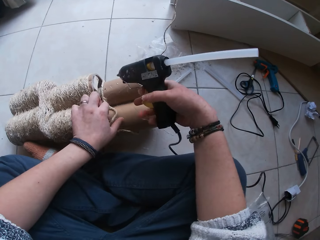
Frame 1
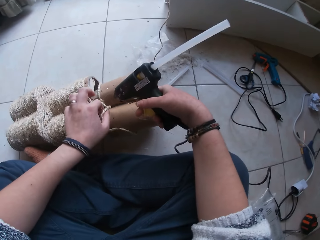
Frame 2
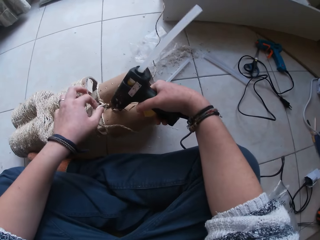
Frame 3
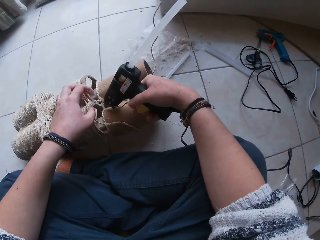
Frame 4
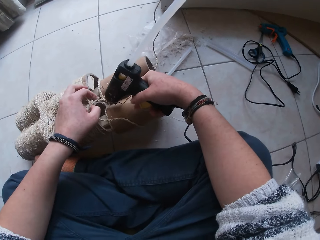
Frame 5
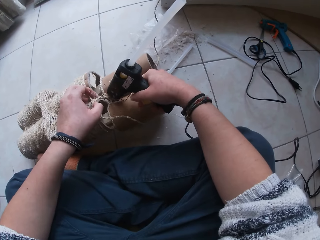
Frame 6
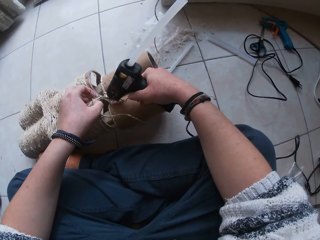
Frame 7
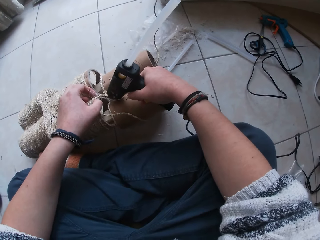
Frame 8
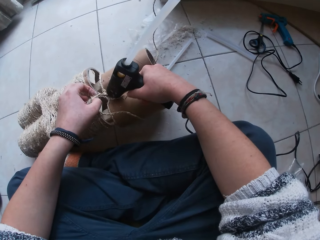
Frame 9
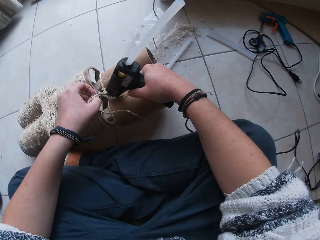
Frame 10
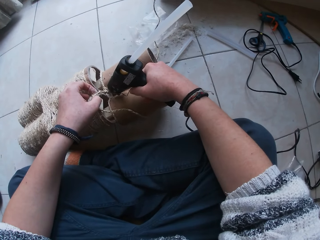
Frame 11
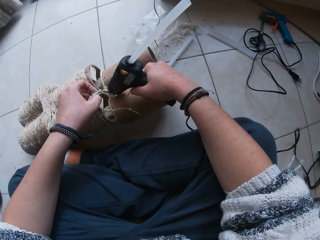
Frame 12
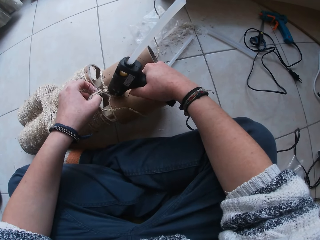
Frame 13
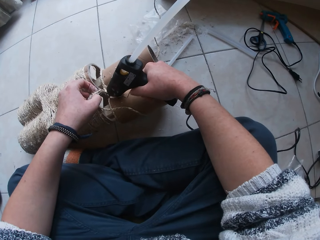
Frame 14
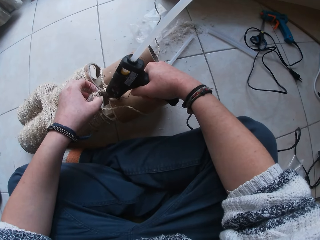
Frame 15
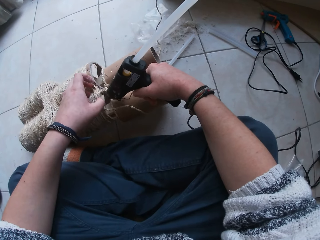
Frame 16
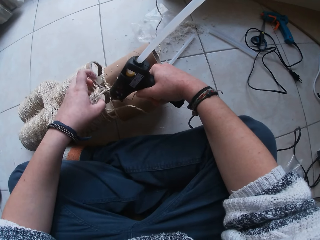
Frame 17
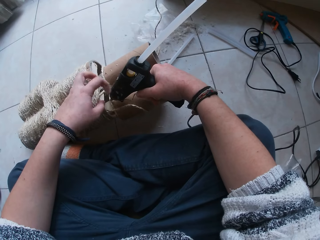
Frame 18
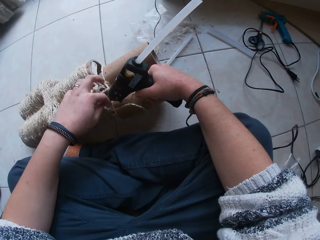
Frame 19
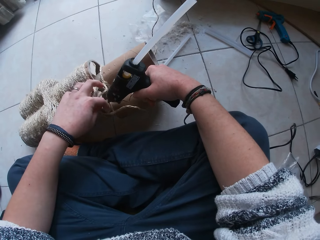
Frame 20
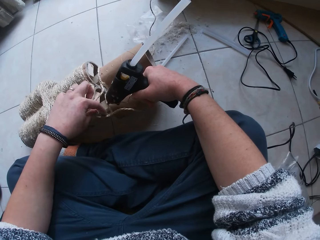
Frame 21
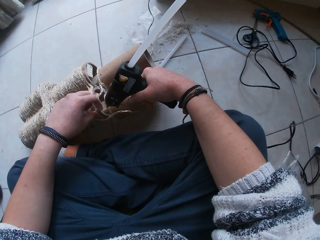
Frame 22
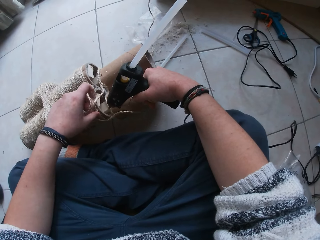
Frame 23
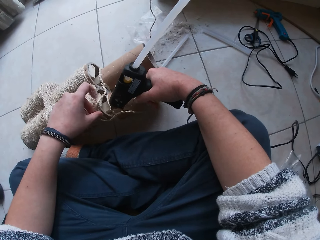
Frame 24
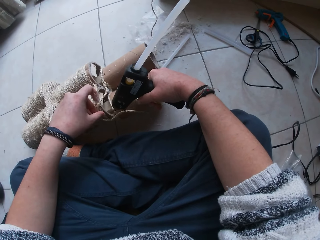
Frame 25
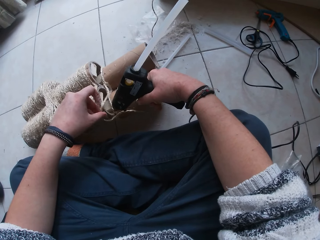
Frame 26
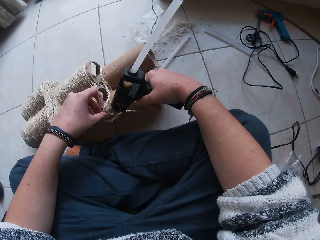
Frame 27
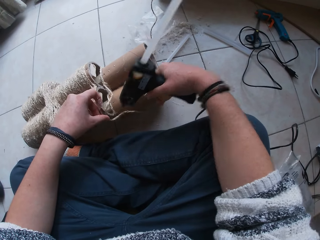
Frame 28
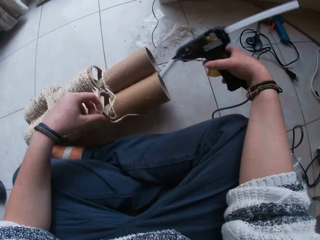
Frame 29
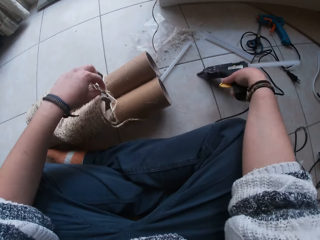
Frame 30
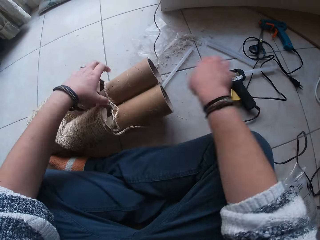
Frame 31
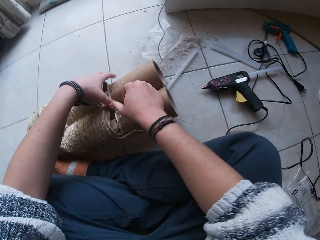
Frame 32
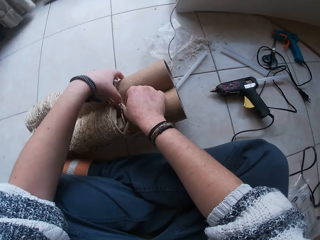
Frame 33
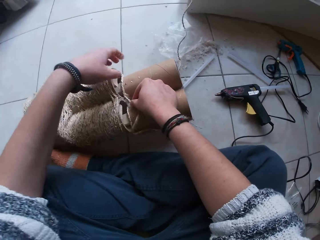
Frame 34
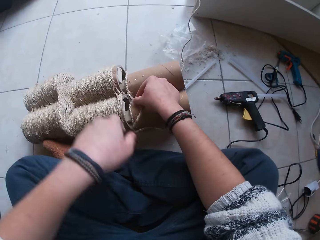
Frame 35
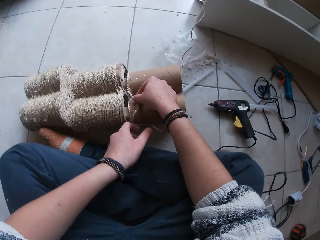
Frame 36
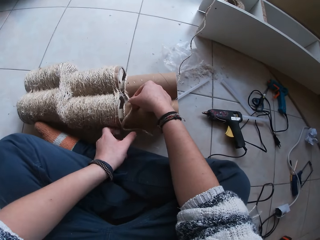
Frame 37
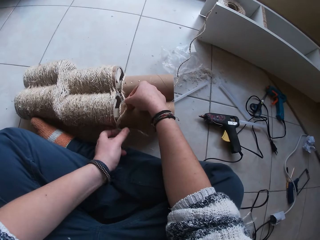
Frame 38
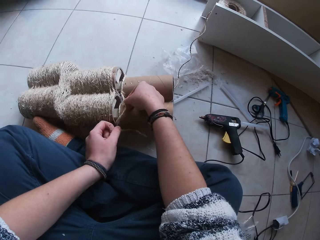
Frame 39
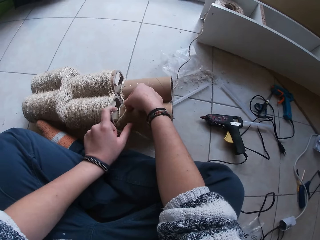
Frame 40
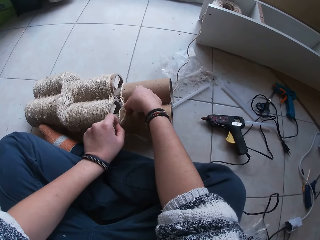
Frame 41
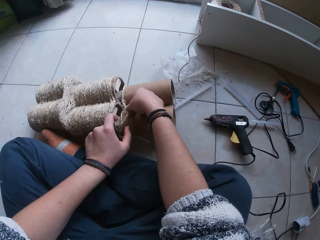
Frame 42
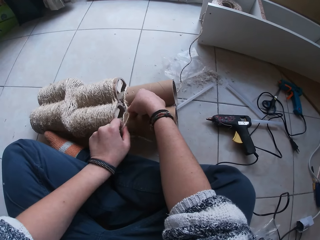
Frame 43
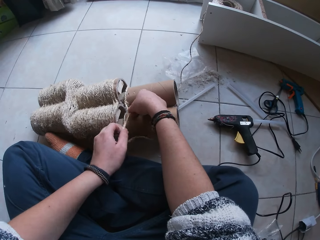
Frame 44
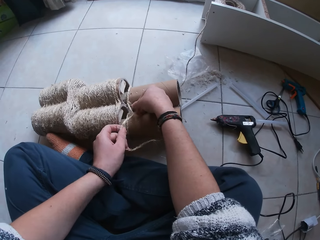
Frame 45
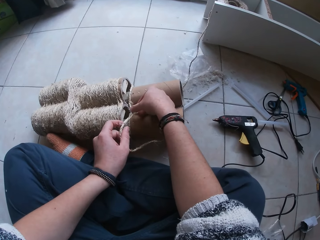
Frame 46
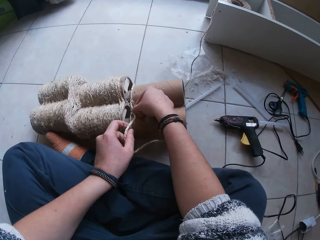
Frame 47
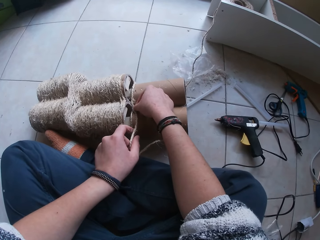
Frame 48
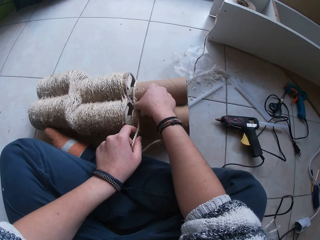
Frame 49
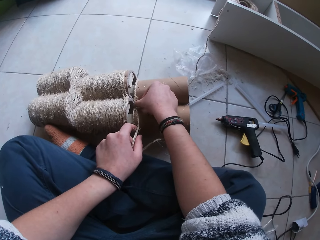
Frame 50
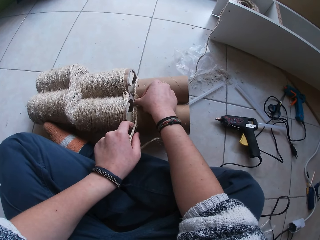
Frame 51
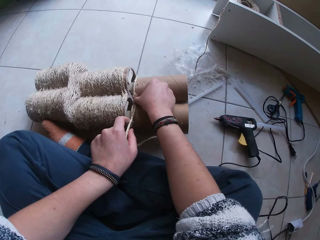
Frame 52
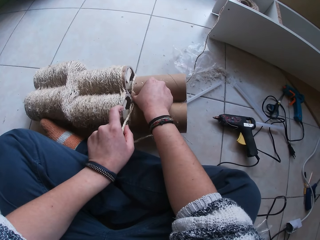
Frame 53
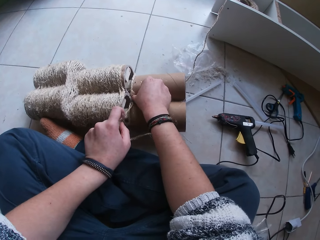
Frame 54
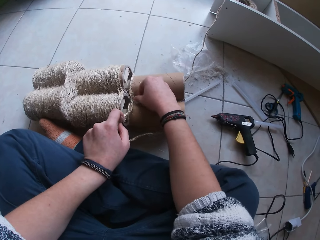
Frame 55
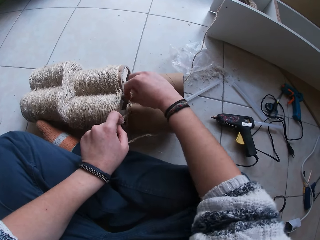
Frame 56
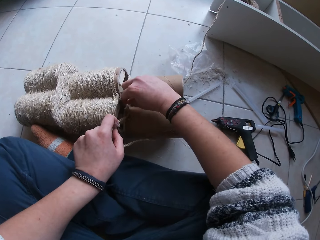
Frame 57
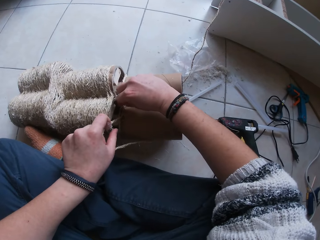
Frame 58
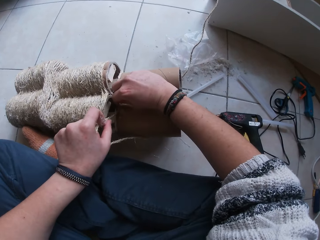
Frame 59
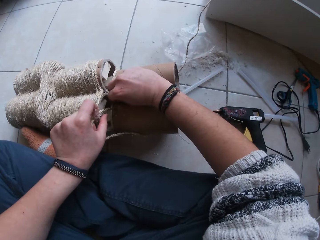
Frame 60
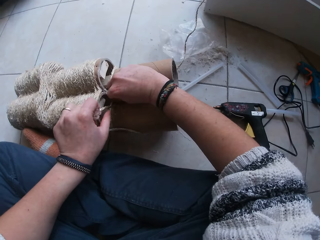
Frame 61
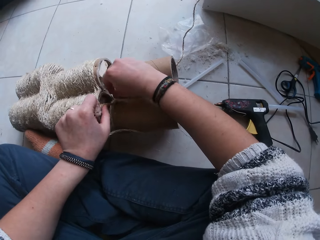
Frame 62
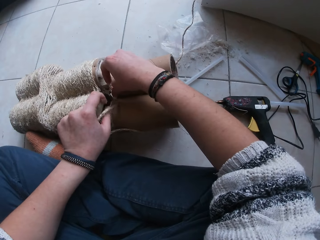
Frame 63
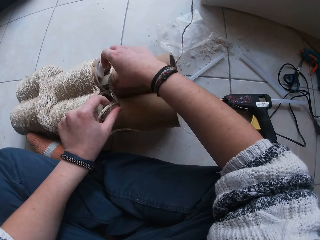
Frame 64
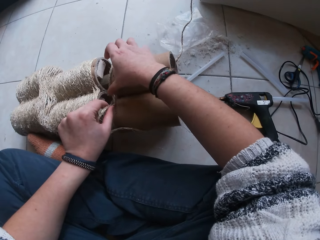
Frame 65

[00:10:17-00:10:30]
The camera wearer holds the yarn with her left hand. She applies glue from the glue gun in her right hand on the cone. She drops the glue gun in her right hand on the floor. She holds the yarn with her right hand and sticks the yarn on the glue that is on the cone with her right hand. She holds the yarn with her left hand. She sticks the string on the string roll.

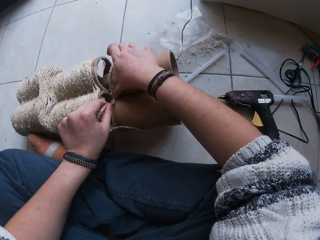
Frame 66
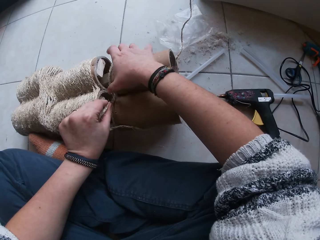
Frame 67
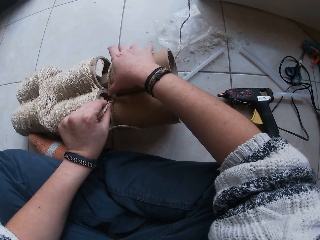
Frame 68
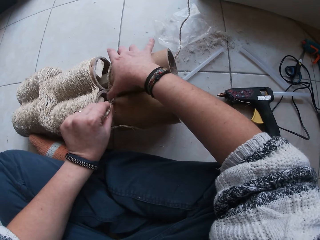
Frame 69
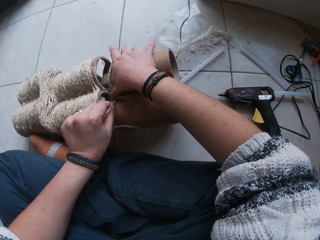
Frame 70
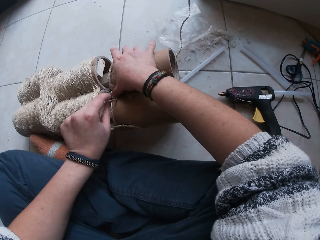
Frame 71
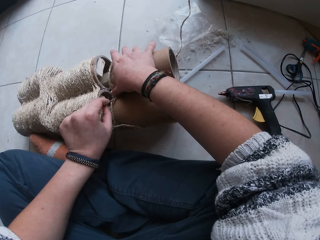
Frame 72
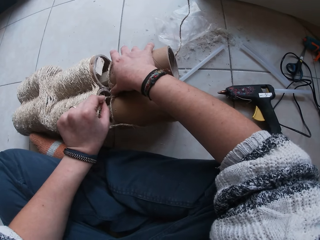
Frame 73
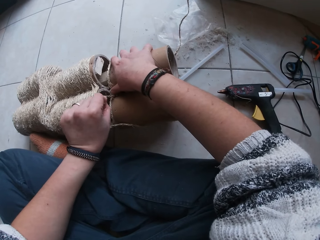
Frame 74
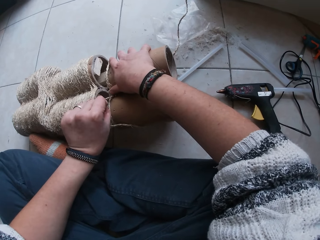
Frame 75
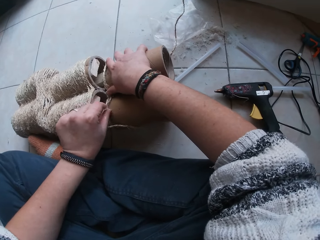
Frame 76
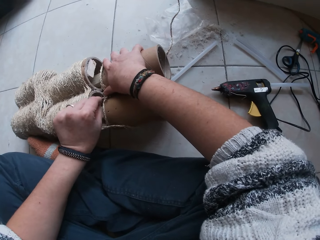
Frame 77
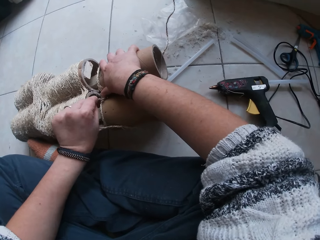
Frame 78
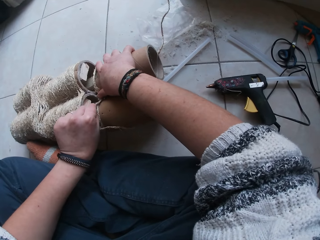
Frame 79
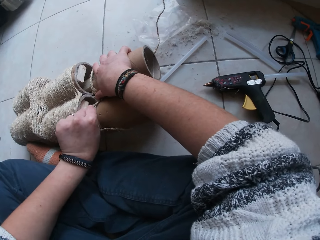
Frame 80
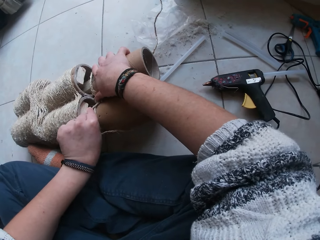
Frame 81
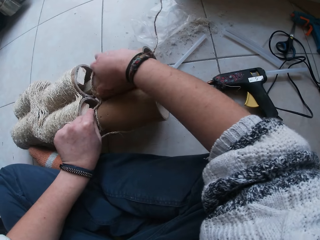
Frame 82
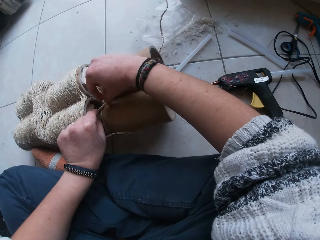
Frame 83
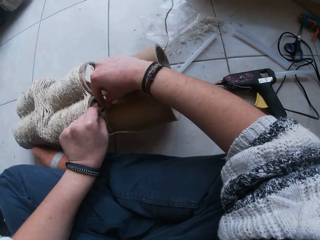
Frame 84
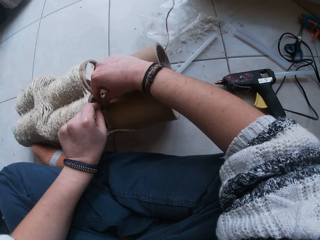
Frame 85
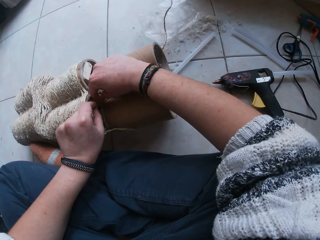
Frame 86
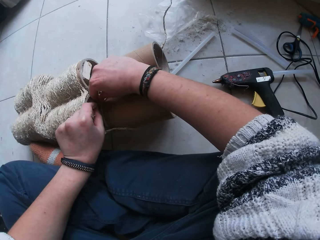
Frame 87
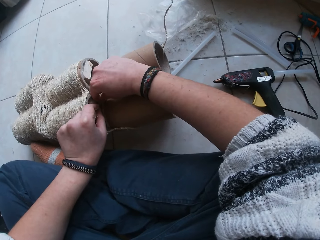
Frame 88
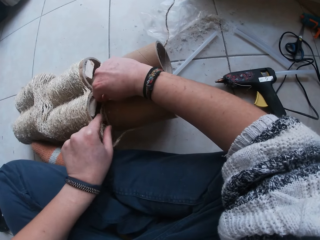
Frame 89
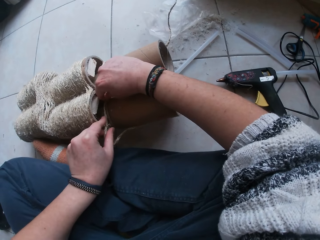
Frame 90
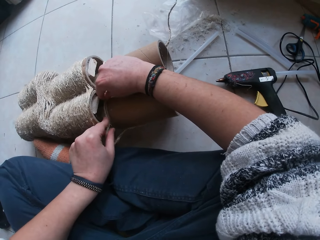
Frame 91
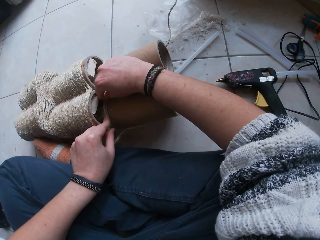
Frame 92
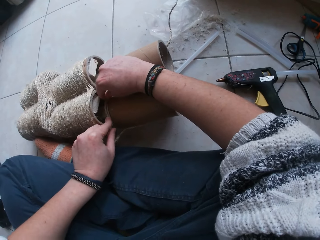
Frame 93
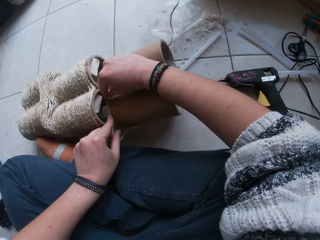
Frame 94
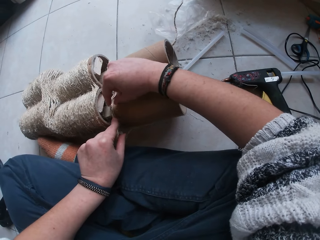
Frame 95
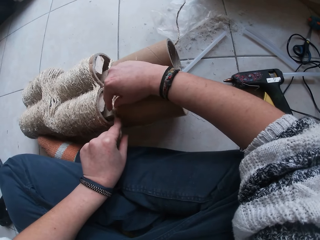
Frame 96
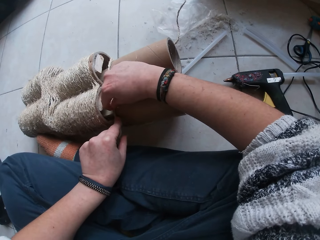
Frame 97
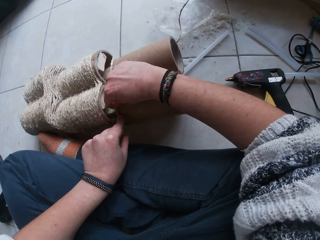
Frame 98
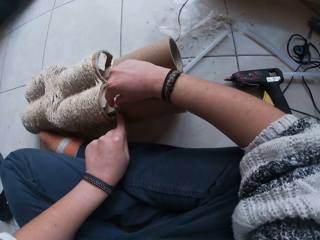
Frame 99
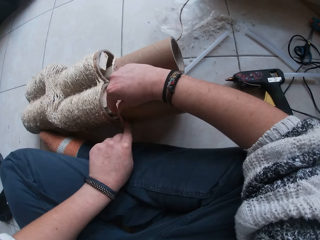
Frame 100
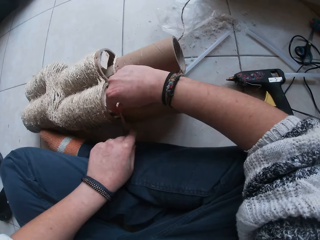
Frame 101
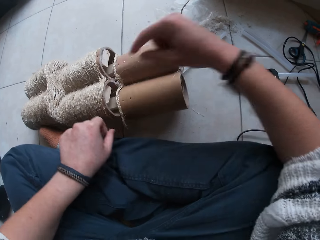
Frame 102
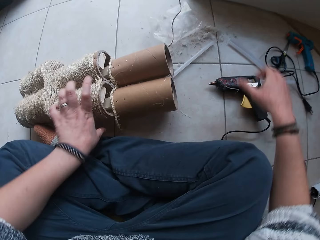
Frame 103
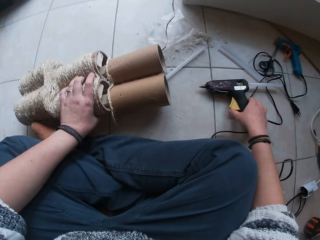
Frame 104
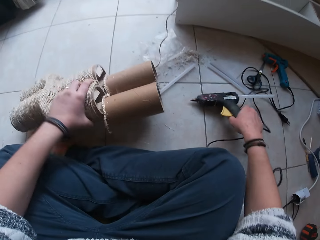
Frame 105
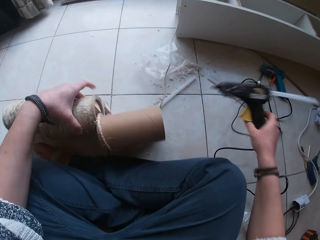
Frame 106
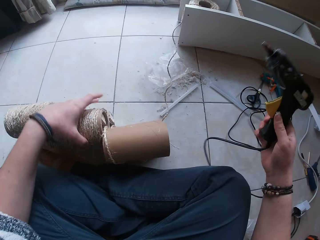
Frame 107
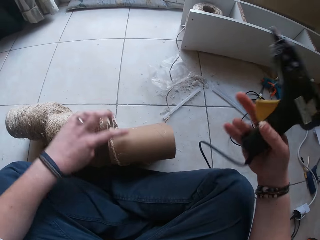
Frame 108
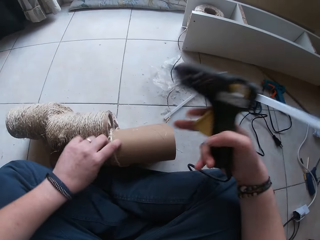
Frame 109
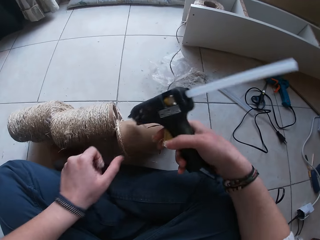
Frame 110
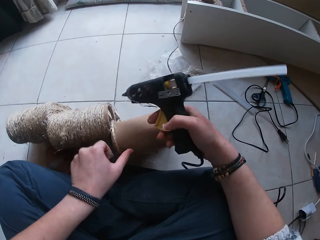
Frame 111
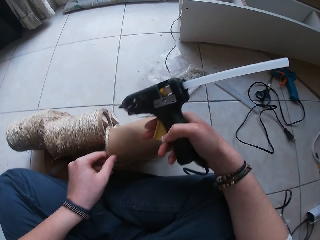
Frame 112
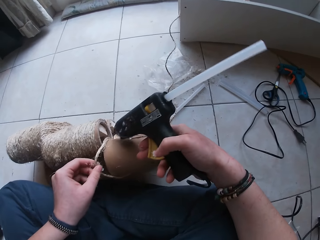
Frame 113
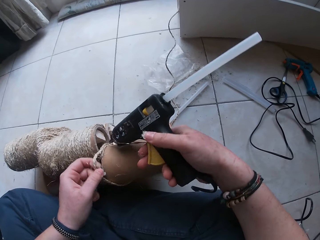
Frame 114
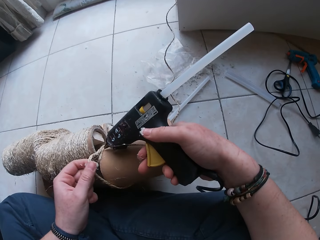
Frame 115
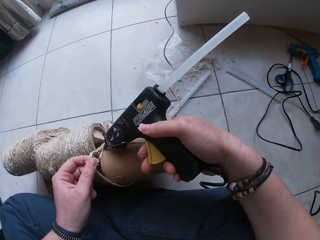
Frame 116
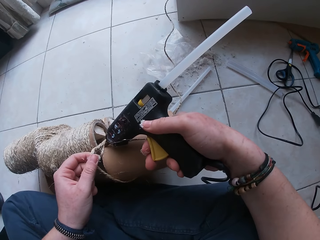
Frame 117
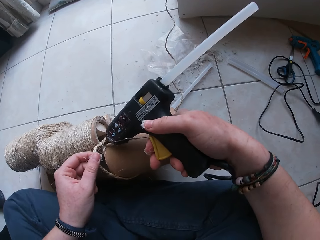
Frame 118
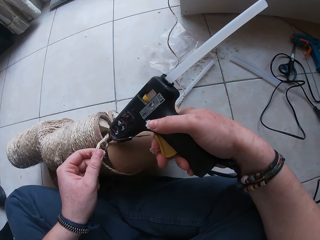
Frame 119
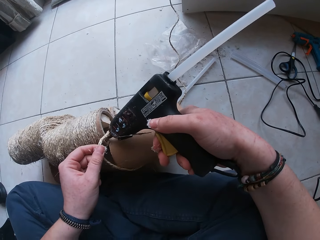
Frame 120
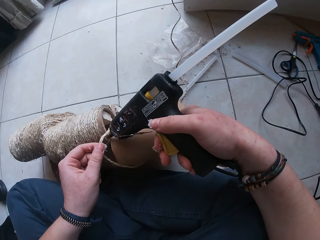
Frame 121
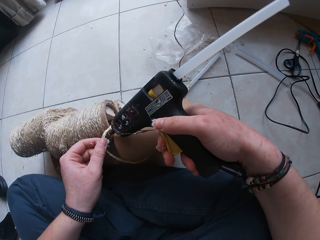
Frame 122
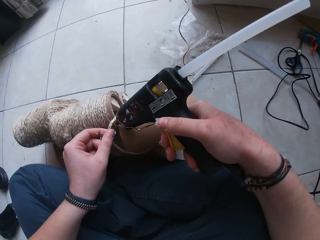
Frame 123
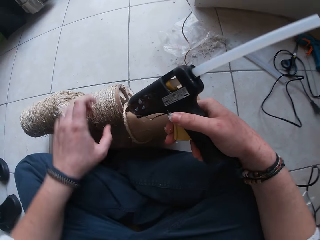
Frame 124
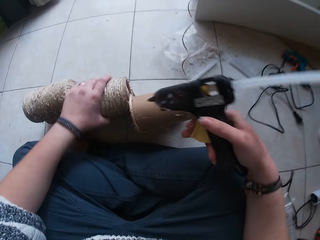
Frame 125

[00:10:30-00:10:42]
The camera wearer sticks the string on the string roll. She sticks the yarn on the glue that is on the cone with her right hand. She sticks the yarn on the glue that is on the cone with her left hand. She turns the yarn holder with her left hand. She picks up the glue gun from the floor with her right hand. She holds the yarn with her left hand. She applies glue from the glue gun in her right hand on the cone.
